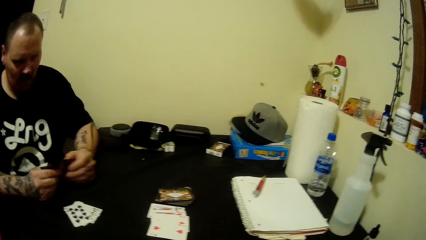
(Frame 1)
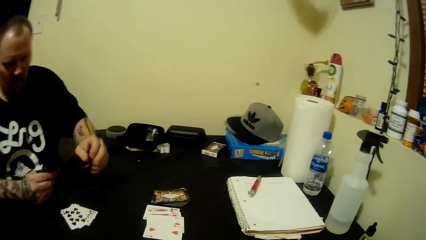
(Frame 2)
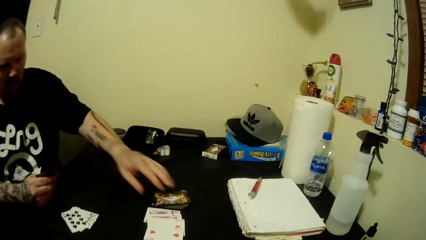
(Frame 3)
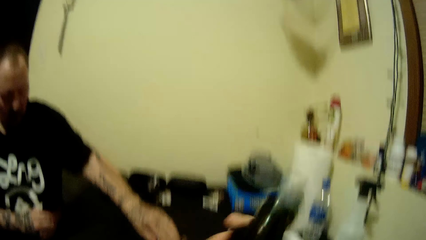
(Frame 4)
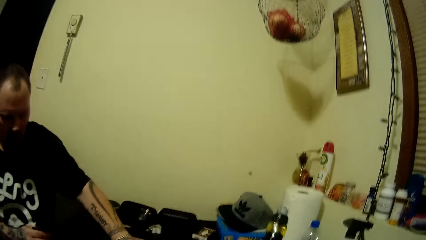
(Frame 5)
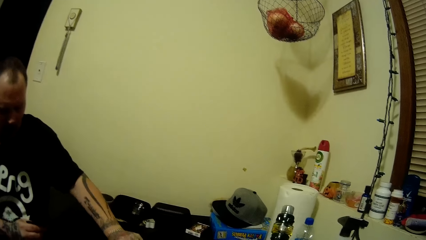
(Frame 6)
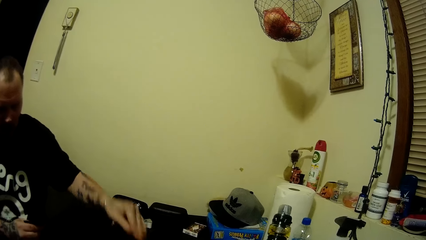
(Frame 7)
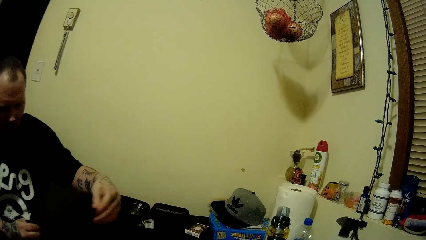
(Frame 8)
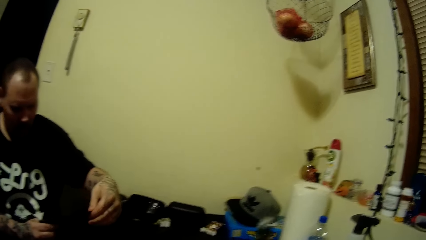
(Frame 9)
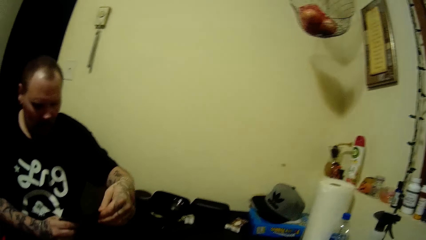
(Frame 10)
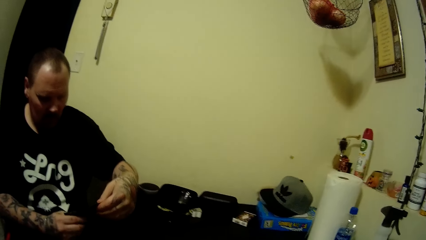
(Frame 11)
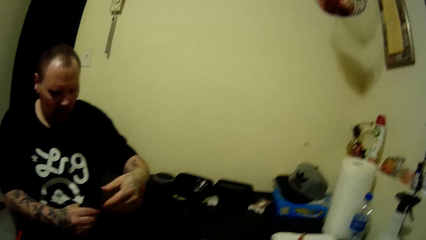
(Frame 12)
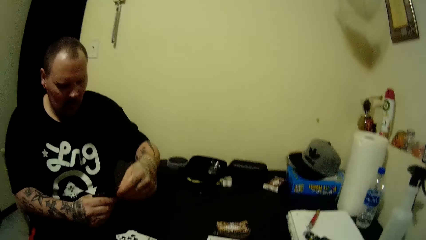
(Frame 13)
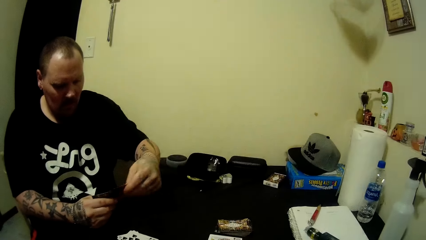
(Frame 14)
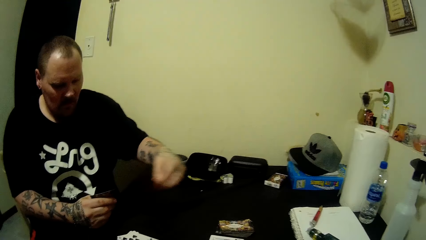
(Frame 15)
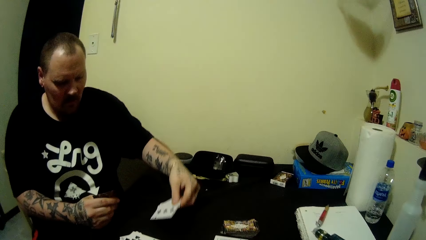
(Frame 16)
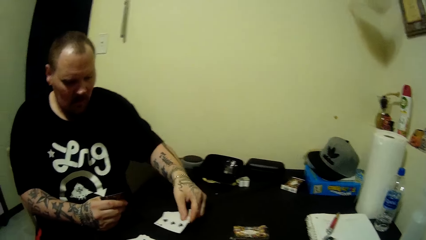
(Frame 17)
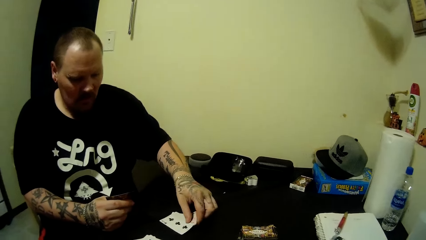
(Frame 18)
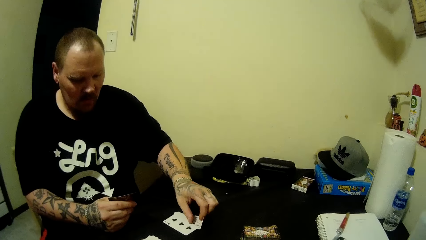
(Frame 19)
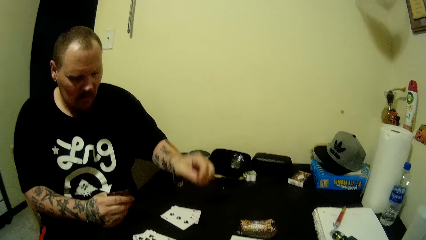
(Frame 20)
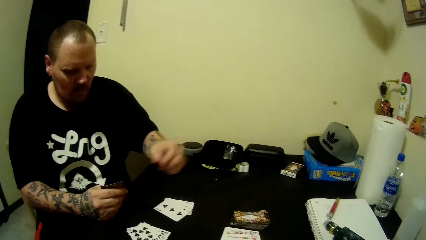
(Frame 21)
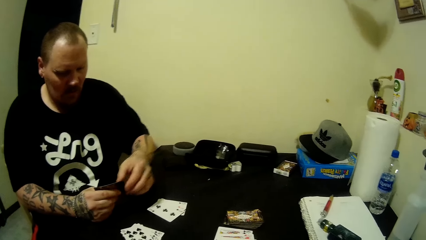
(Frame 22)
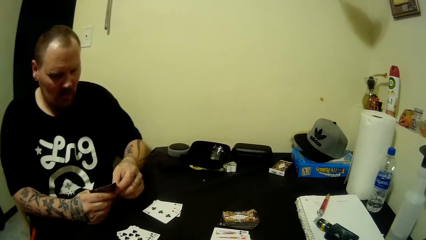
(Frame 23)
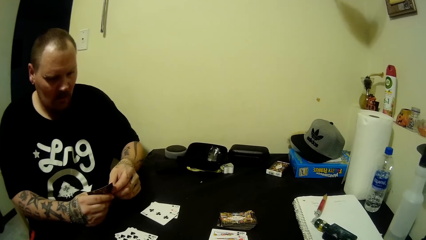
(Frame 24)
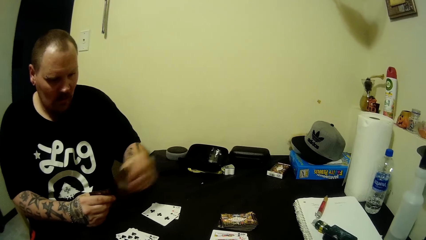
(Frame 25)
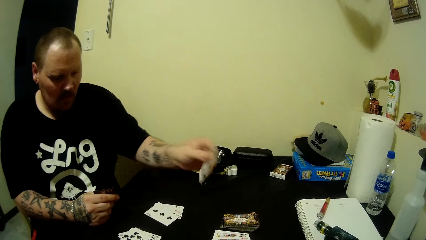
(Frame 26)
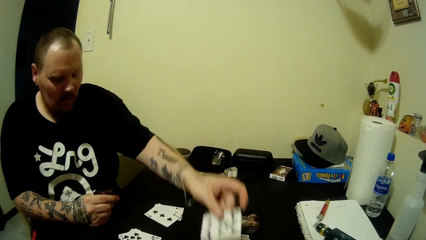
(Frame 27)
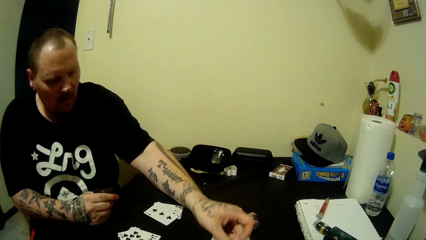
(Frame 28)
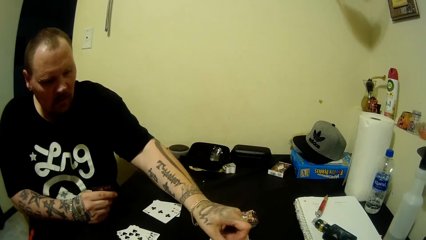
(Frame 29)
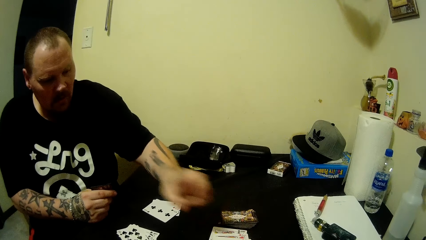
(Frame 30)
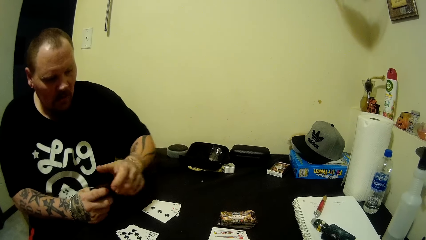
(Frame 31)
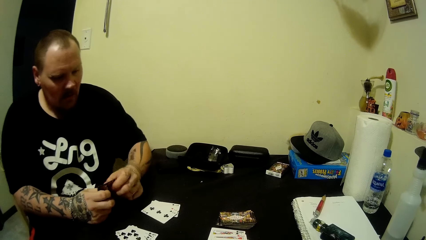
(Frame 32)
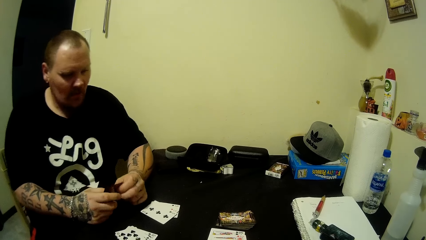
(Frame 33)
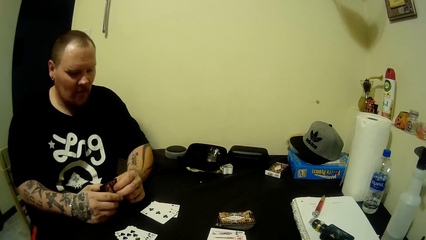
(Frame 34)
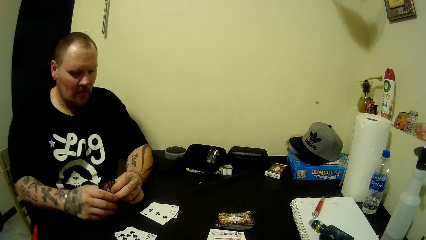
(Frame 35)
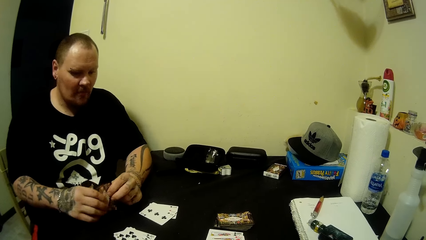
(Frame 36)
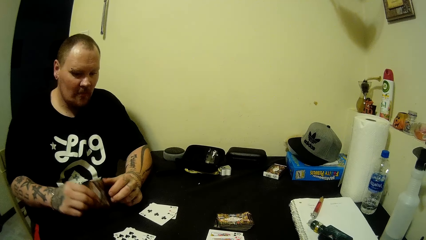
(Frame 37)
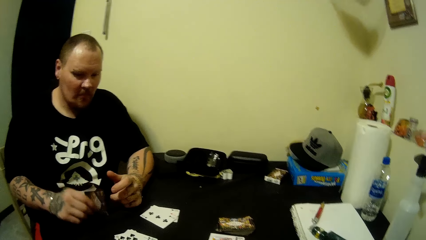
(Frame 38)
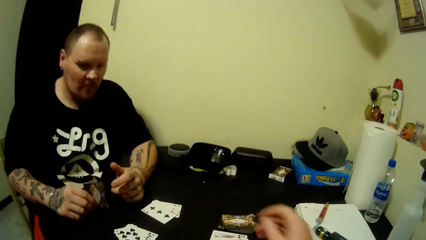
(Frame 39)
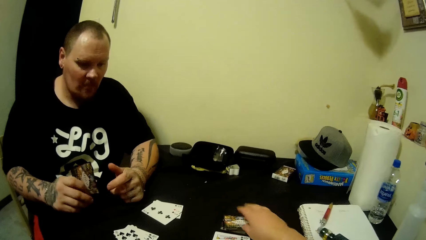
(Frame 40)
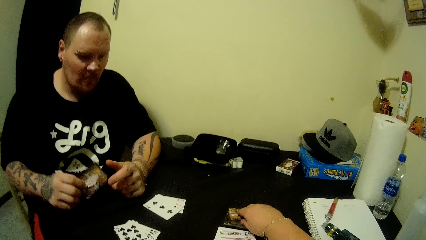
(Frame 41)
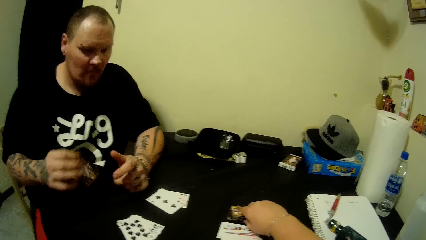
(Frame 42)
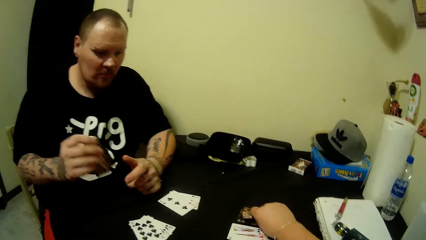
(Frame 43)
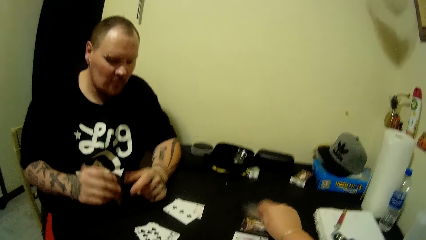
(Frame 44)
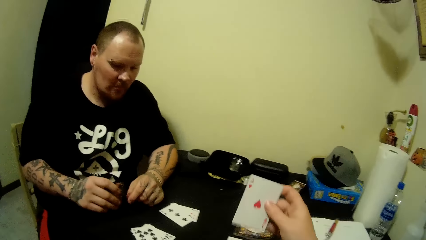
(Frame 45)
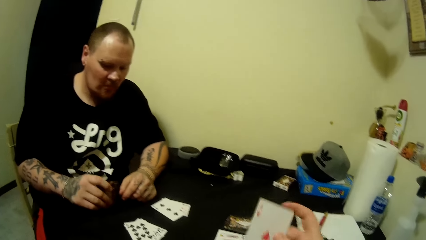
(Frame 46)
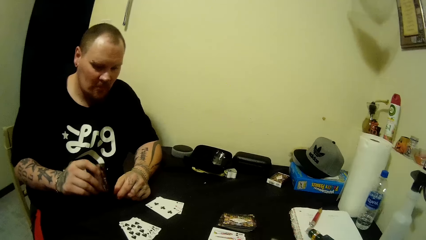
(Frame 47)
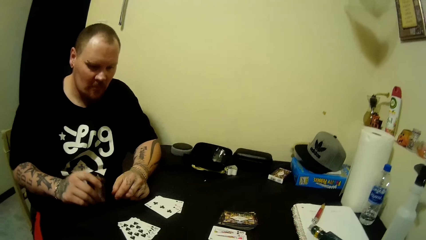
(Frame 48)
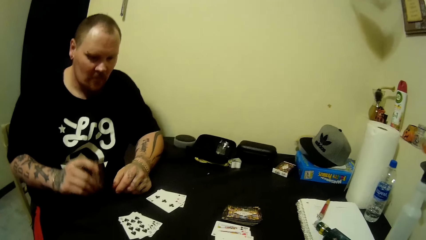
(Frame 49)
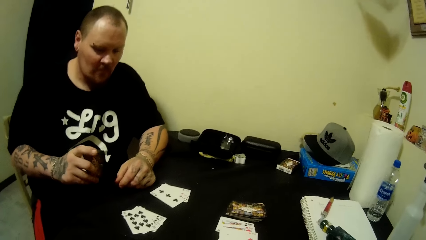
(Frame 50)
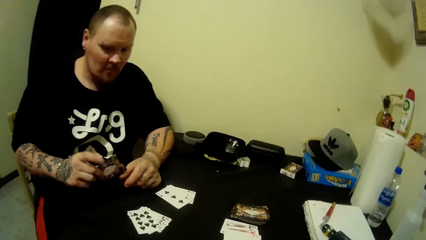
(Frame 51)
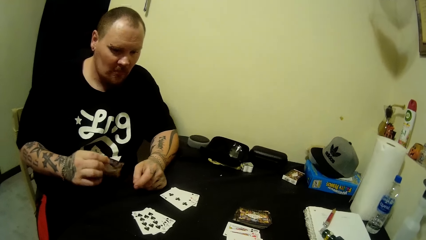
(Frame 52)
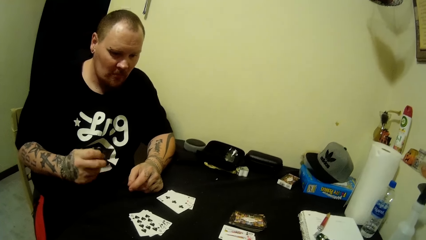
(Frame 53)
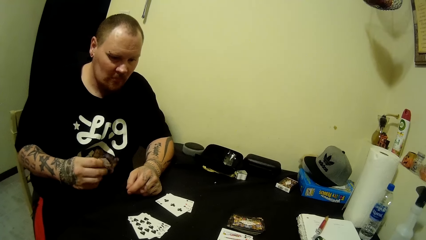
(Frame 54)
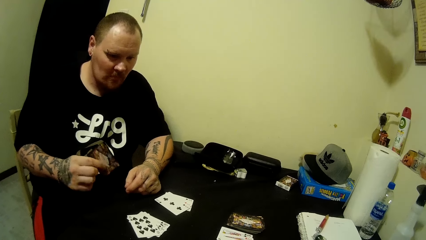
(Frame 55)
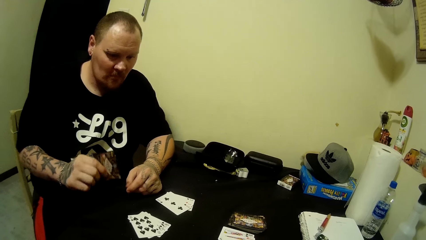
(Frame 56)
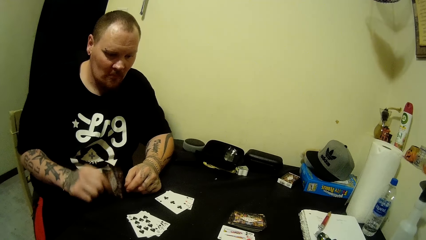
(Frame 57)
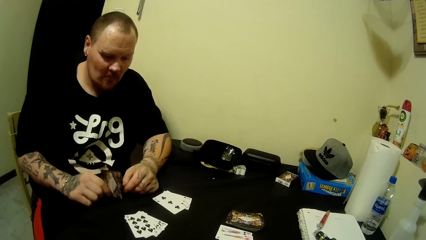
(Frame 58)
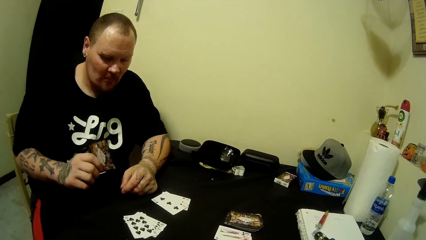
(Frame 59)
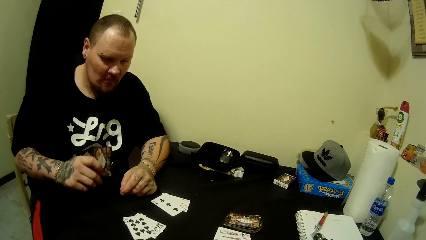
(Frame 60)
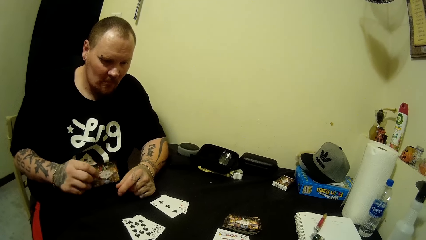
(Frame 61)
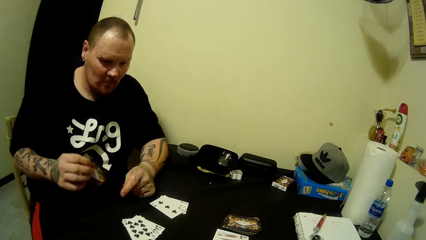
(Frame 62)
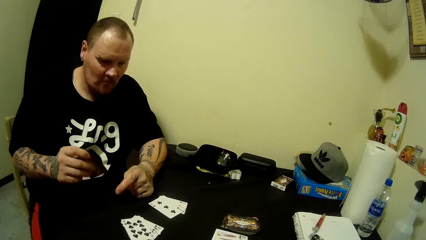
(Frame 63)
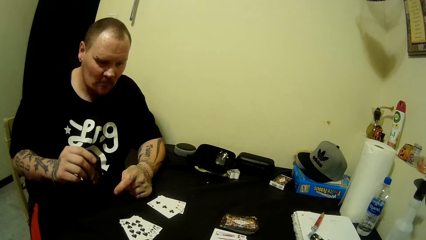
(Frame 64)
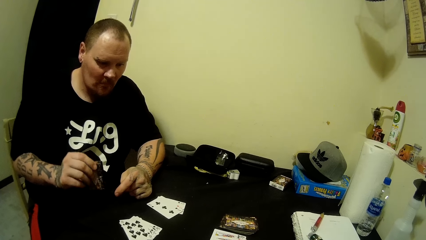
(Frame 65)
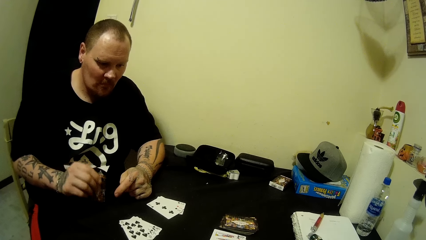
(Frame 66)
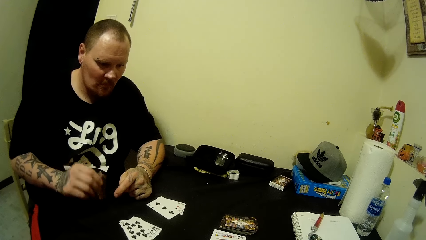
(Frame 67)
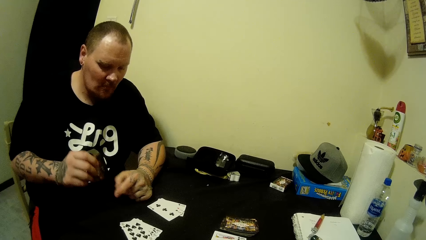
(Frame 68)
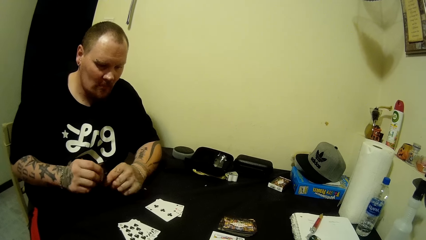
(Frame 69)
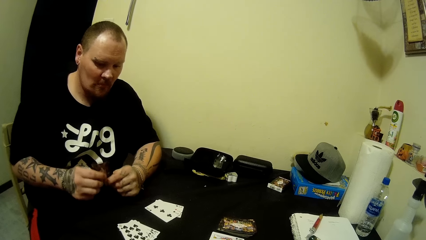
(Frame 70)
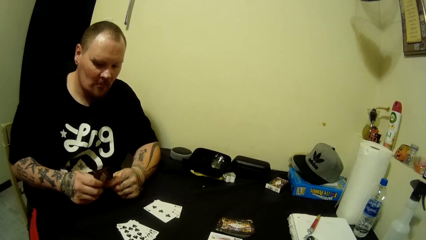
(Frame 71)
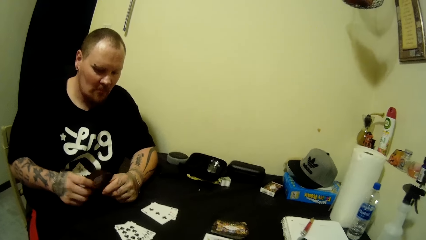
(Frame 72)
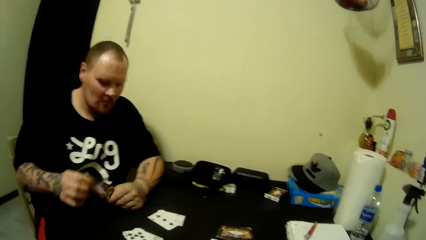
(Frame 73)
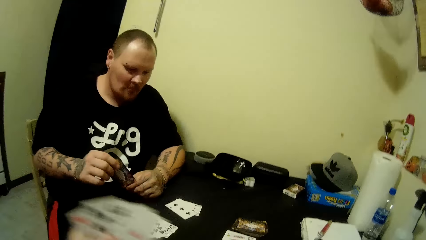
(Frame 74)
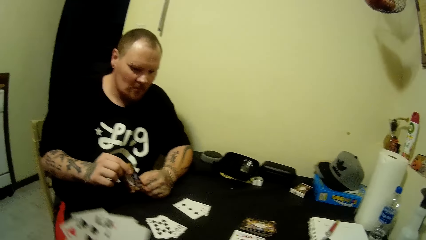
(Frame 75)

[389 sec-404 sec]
A man looks around. The man picks a card on the table with his left hand. The camera wearer looks at something. She interacts with the man. The man looks at the card. The camera wearer looks around. The man looks at his cards. The man pulls a card. The man drops some cards on the table with his left hand. The man drops another card on the table with his left hand. The man looks at his cards. The man pulls a card. The man holds the stack of cards in both hands. The man drops a card on the table with his left hand. The man holds the stack of cards in both hands. The man looks around. The man releases the stack of cards in his left hand. The man hits the table with the cards. The man turns the cards. The man hits the stack of cards in his right hand on the table. The camera wearer picks a card from the table with her right hand. She looks at the card. The man rotates the stack of cards in his right hand. The camera wearer looks around. The man hits the stack of cards in his right hand on the table. The man turns the cards. The man hits the table with the cards. The man holds the stack of cards in both hands. The man turns the cards.
